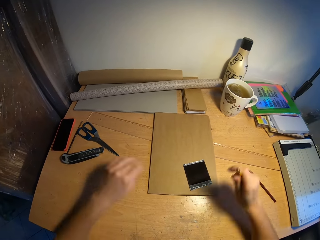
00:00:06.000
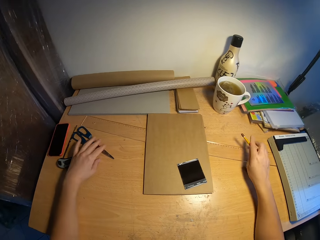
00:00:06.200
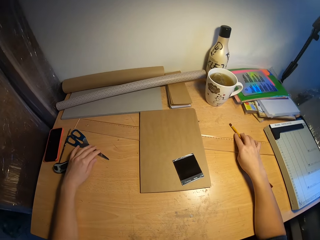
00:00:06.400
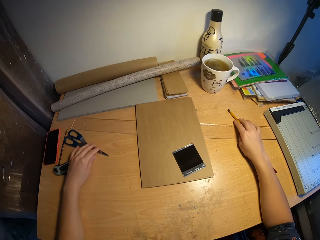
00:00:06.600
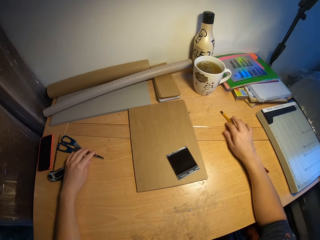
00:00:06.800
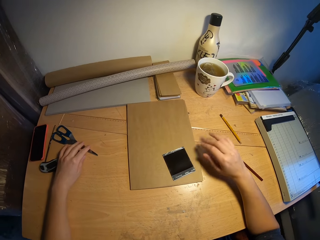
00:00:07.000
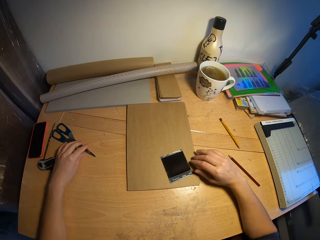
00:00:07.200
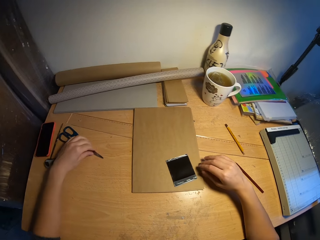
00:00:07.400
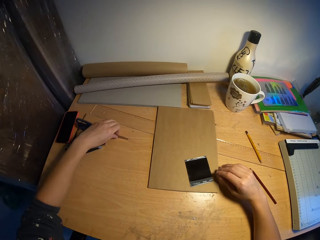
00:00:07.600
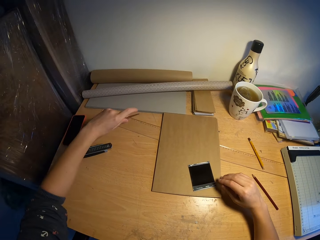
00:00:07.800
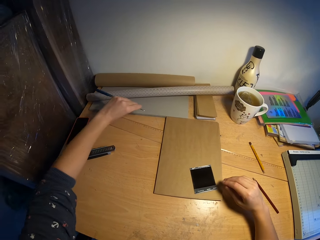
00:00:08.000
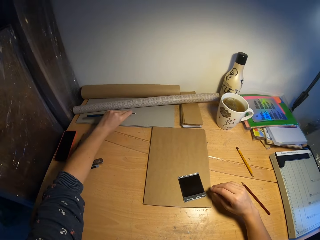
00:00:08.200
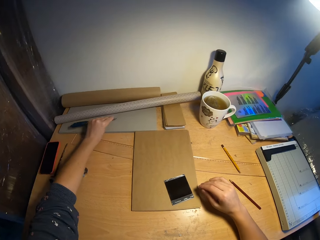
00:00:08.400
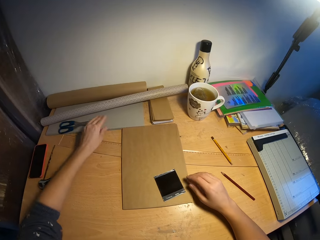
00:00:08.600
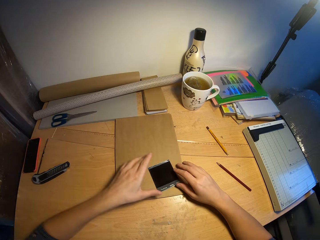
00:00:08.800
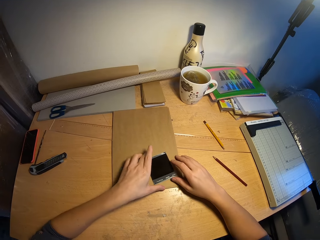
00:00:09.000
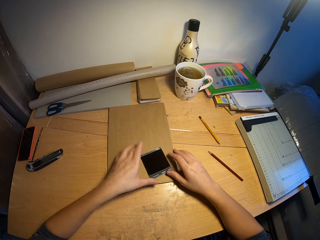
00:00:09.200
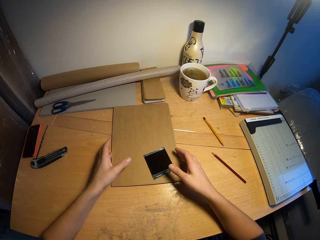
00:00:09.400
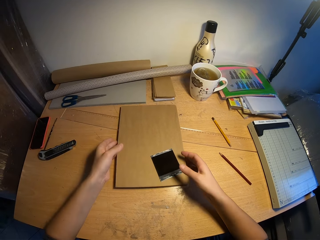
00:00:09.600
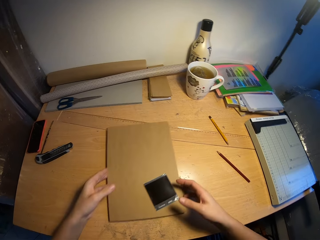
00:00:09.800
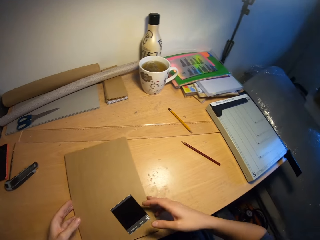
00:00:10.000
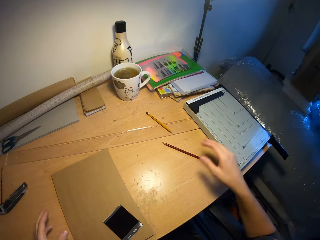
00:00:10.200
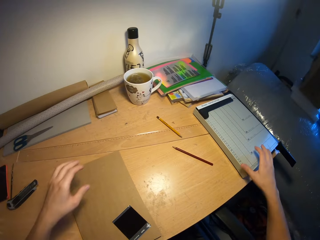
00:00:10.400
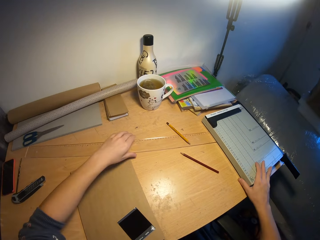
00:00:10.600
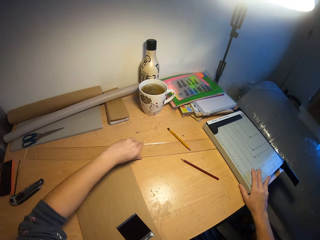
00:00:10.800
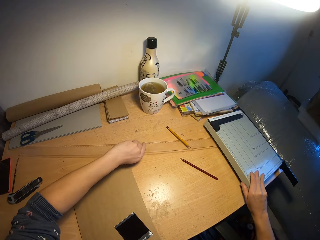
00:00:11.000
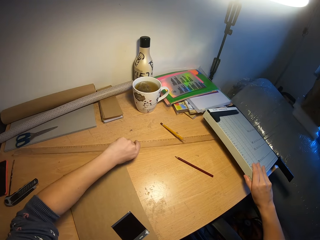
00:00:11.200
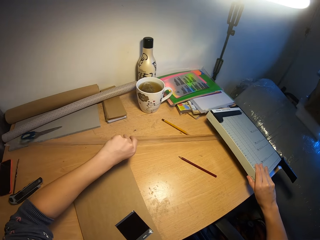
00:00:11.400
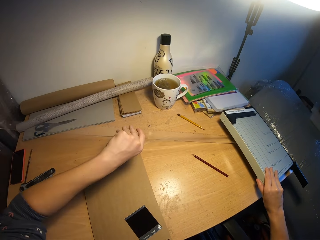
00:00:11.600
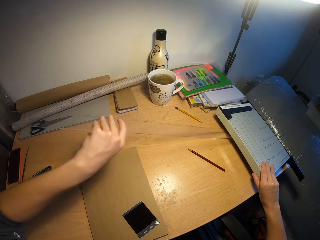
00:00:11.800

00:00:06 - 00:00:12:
The camera wearer drops the pencil on the table on the other side with his right hand. He picks up the scissors on the table with his left hand. He drops the scissors on a grey paper with his left hand. He pulls a brown paper and a polaroid frame closer with both hands. He picks up a ruler on the table with his left hand and lifts the paper trimmer with his right hand.

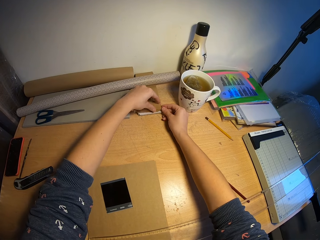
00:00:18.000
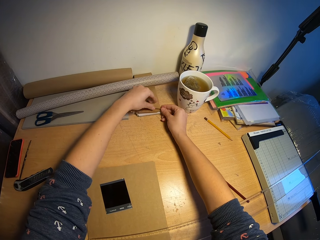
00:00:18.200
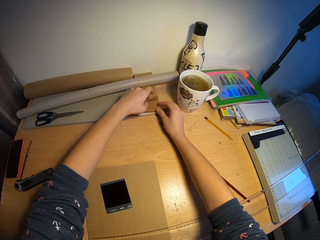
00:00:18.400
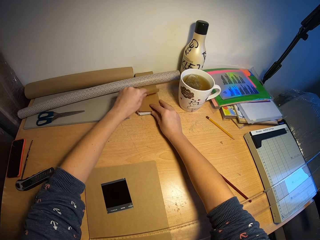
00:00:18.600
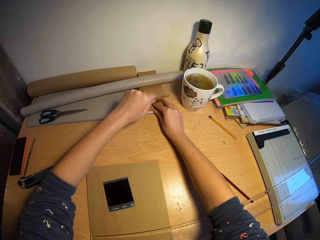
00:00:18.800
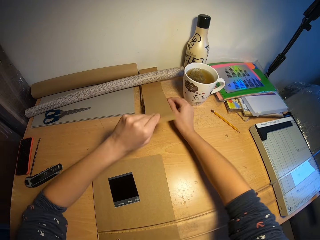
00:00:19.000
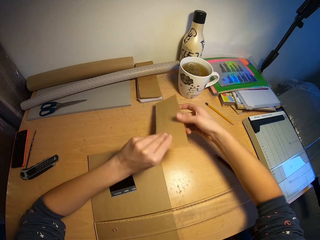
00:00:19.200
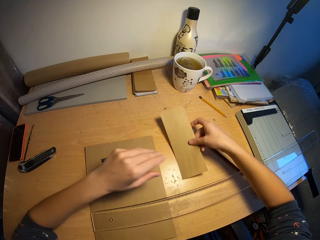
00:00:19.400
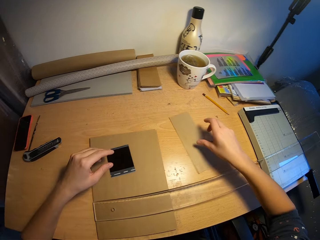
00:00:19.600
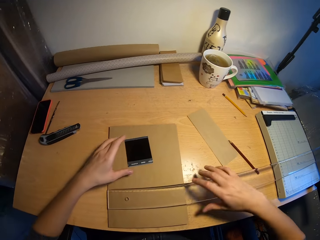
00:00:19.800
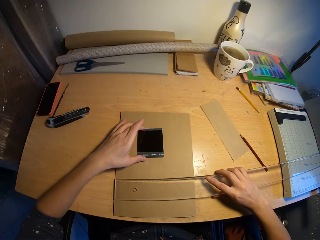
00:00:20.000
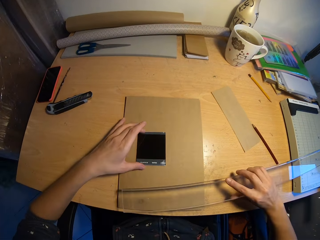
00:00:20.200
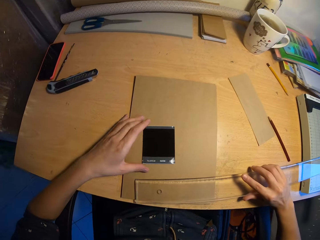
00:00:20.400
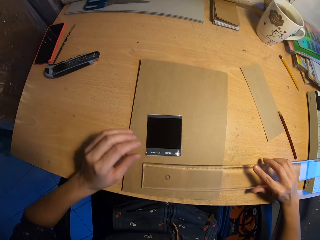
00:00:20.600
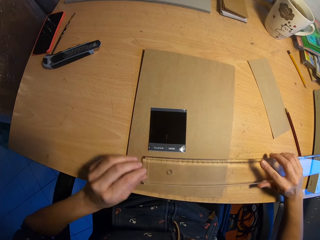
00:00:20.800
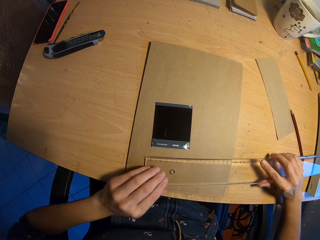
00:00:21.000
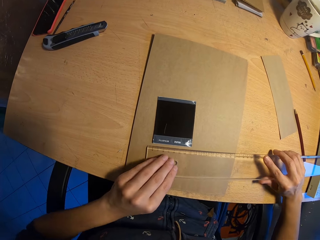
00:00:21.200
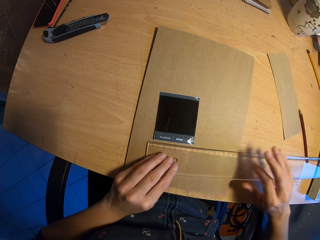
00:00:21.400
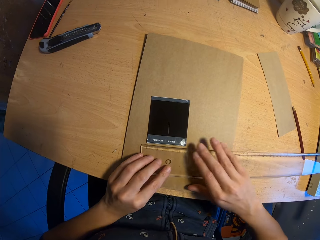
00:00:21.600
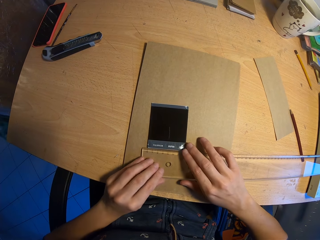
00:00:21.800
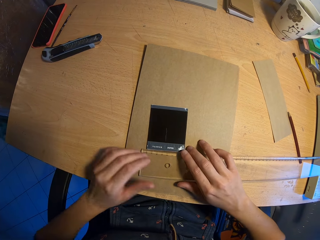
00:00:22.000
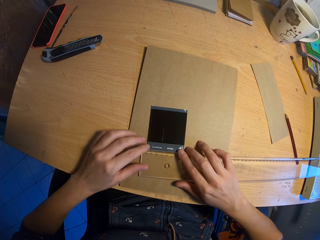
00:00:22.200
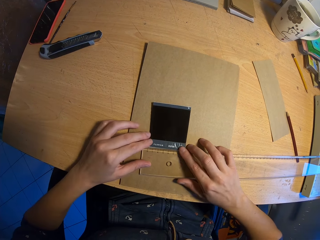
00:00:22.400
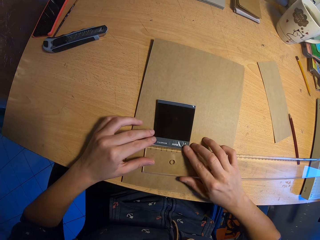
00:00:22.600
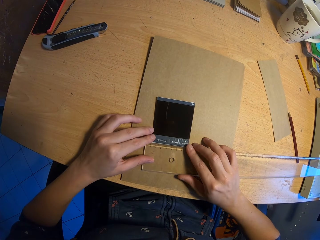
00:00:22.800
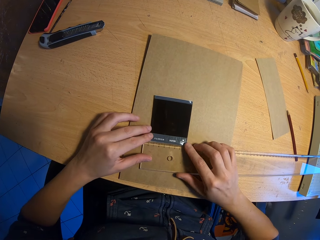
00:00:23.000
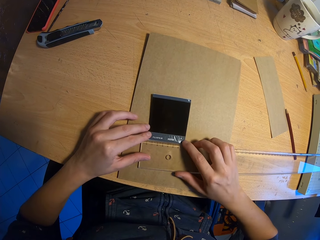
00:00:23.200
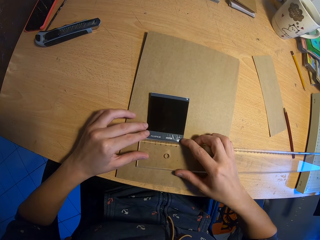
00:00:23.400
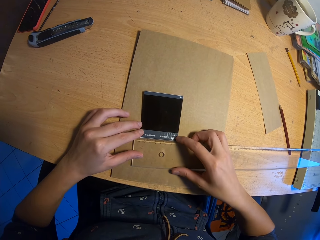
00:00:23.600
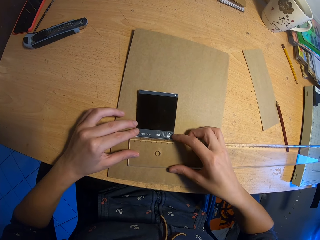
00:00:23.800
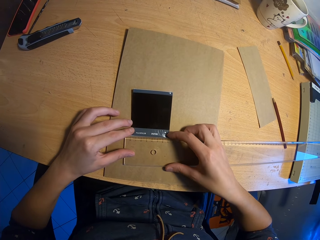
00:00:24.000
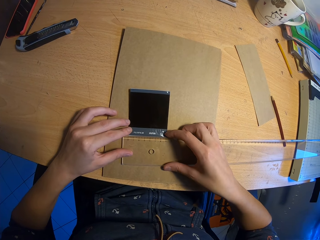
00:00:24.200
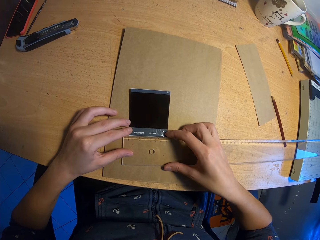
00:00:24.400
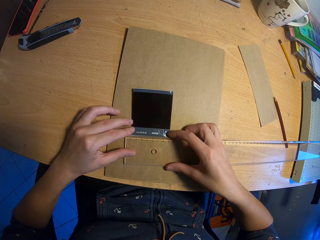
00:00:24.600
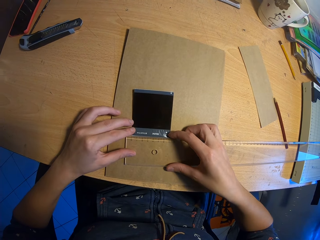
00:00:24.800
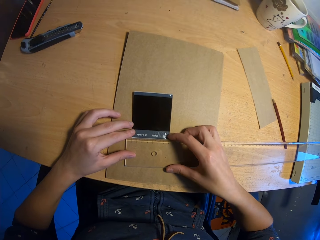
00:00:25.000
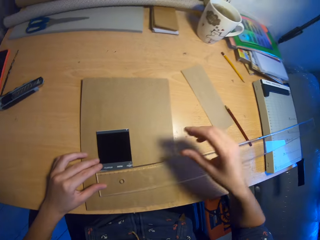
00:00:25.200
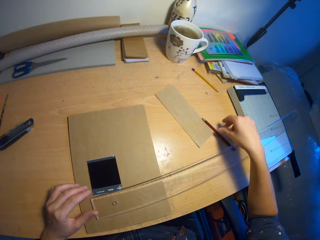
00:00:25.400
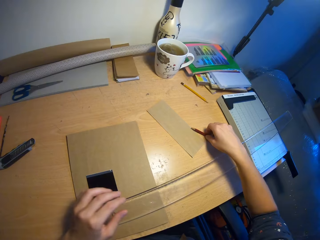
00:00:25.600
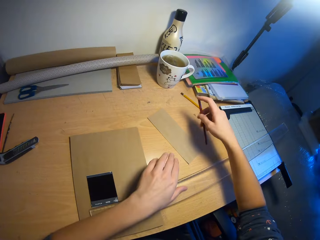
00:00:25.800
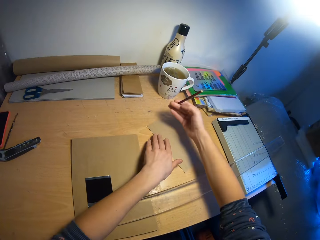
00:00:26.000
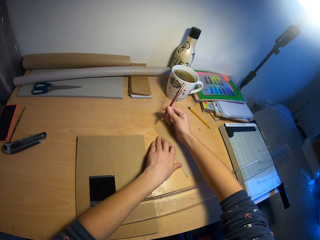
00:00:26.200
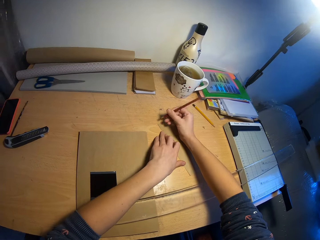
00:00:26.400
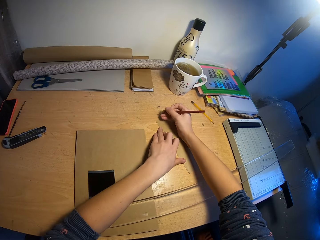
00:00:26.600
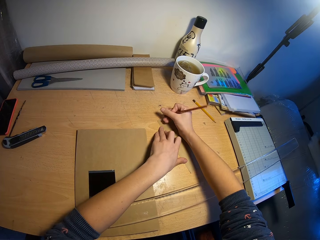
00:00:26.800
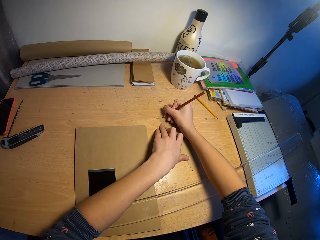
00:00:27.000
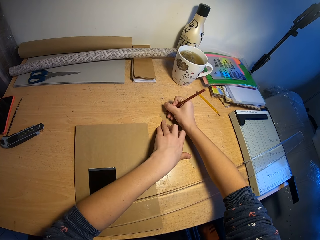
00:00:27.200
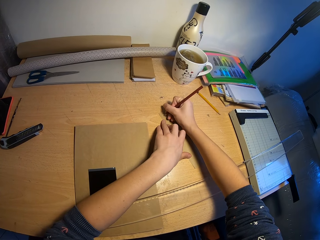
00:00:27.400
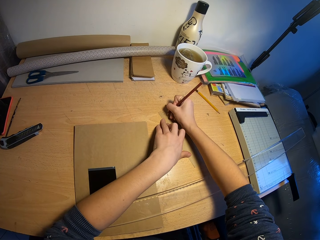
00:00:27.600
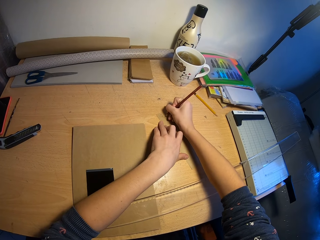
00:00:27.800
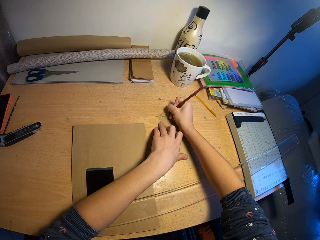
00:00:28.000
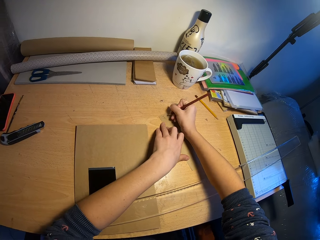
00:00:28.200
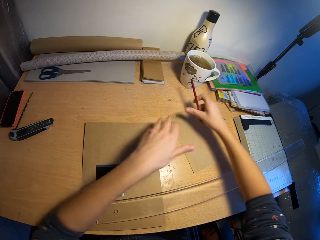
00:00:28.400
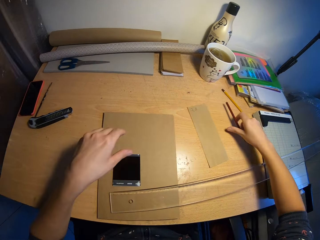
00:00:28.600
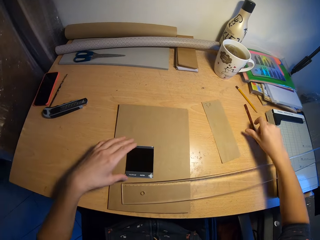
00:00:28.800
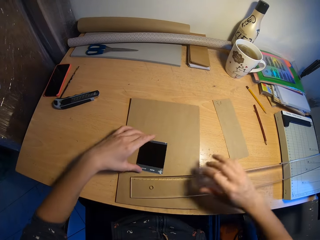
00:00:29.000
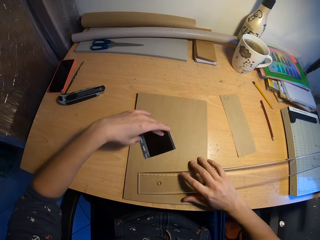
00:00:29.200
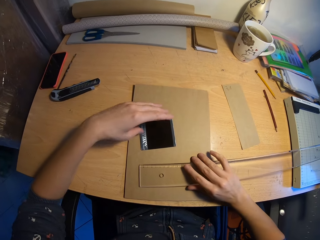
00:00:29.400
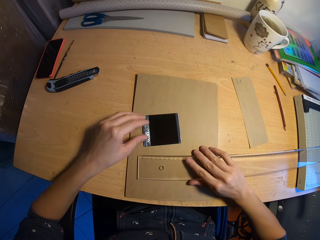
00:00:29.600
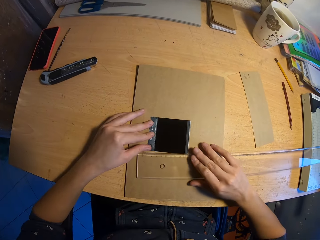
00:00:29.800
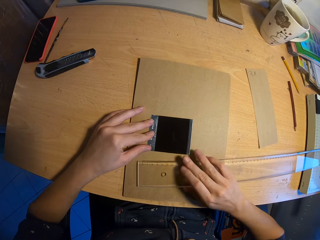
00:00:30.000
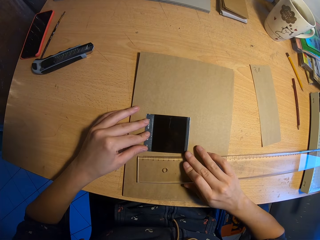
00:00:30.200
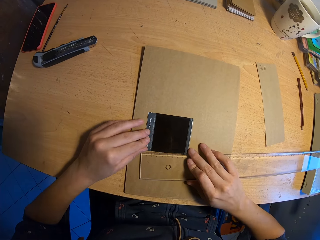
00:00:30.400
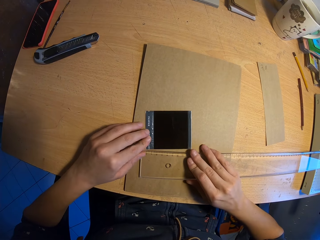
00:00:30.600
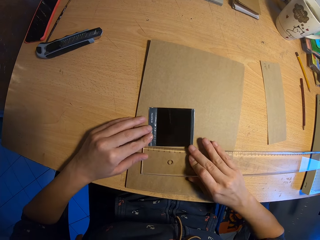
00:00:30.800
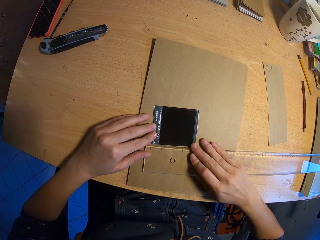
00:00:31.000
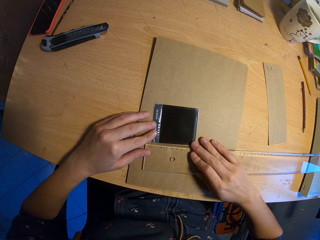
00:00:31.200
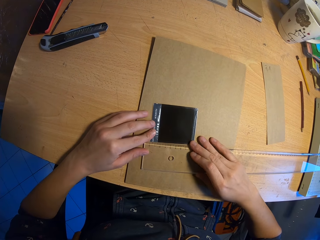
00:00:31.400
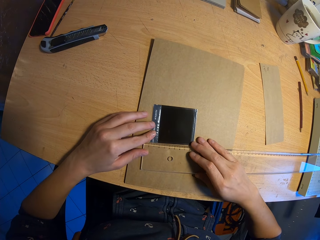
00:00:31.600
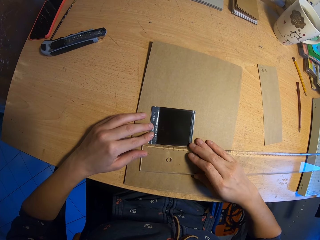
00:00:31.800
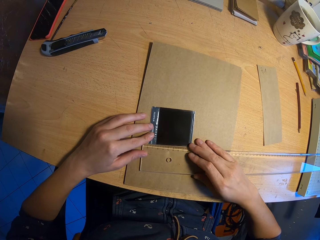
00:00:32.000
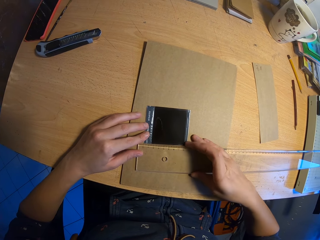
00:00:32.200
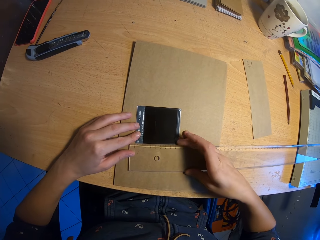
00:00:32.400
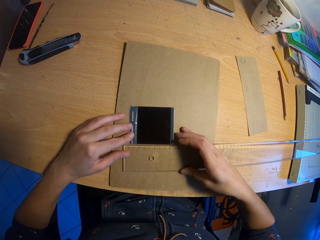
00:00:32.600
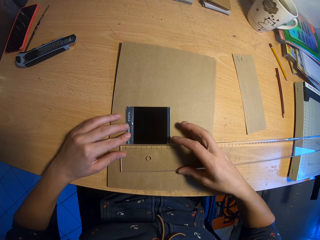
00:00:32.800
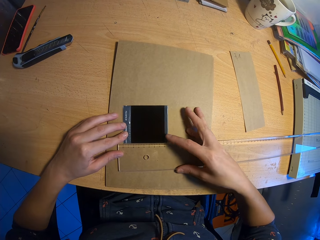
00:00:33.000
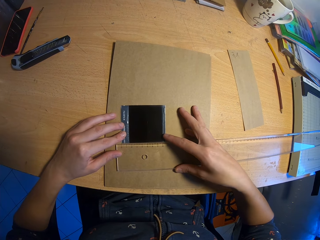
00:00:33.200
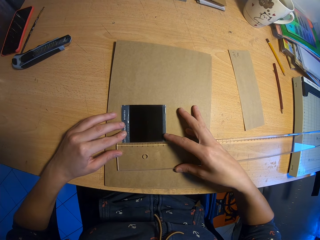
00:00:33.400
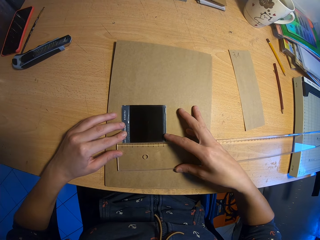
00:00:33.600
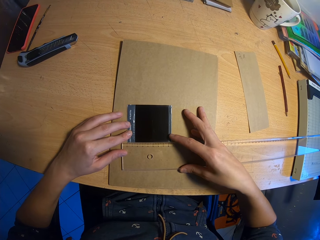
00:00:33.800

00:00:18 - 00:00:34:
The camera wearer picks up a piece of paper from a pile of papers with his left hand. He transfers the piece of paper from his left hand to his right hand. He drops the piece of brown paper on the table with his right hand. He grabs a ruler. He adjusts the polaroid frame or film photo paper and the ruler with both hands. He measures the polaroid frame on the paper with the ruler. He picks up a pencil on the table with his right hand. He writes on the piece of paper with the pencil in his right hand. He drops the pencil on the table with his right hand. He turns the film photo paper. He adjusts the polaroid frame and the ruler with both hands. He measures the polaroid frame on the paper with the ruler.
